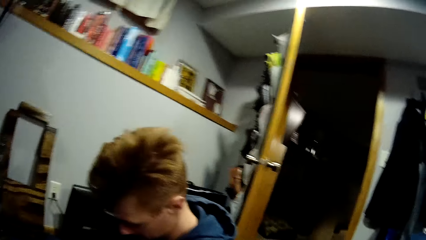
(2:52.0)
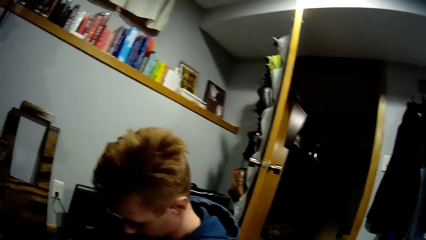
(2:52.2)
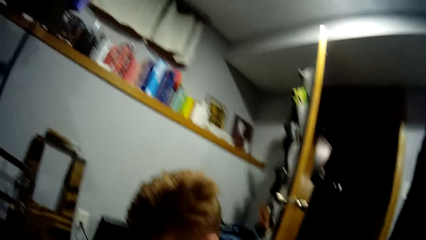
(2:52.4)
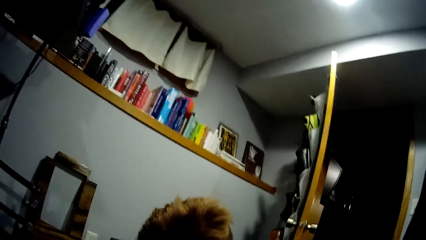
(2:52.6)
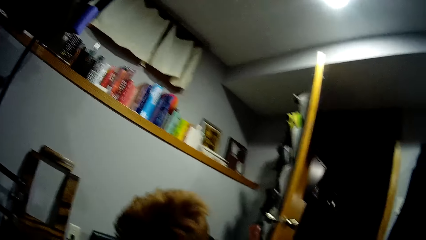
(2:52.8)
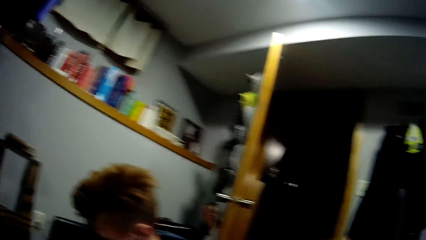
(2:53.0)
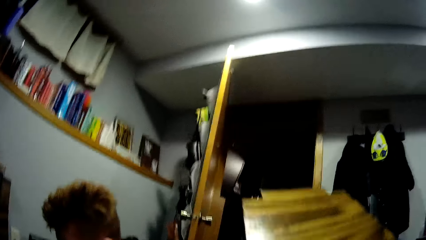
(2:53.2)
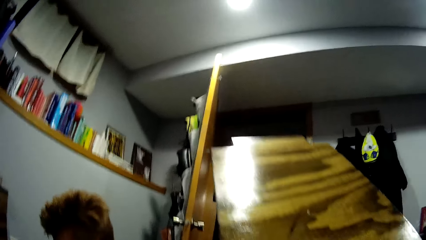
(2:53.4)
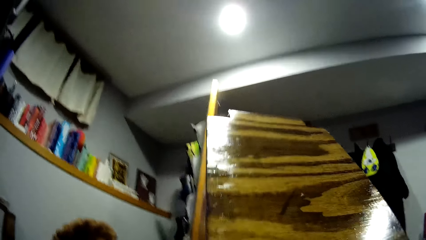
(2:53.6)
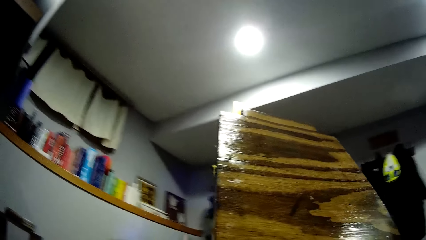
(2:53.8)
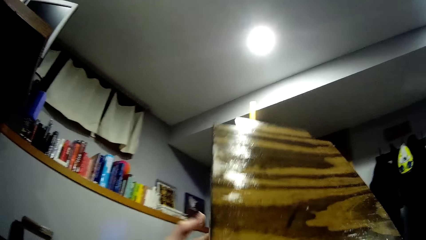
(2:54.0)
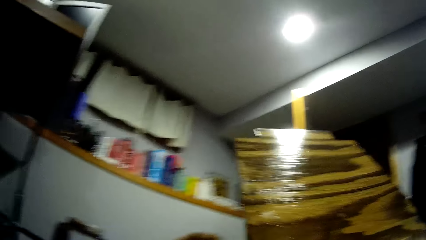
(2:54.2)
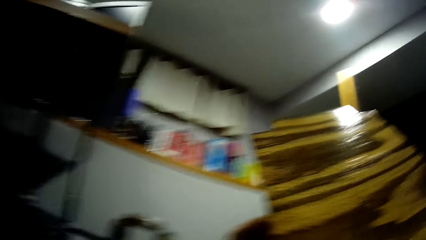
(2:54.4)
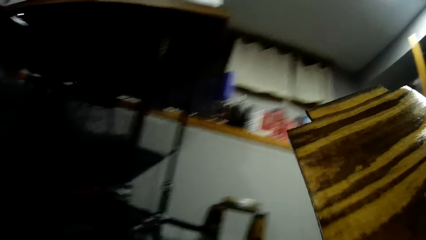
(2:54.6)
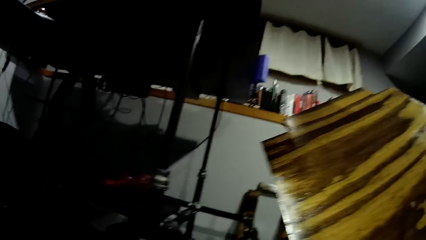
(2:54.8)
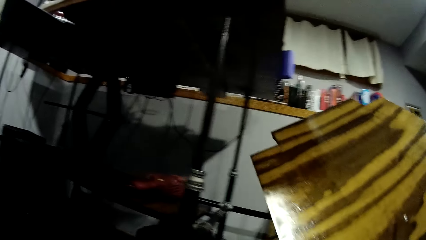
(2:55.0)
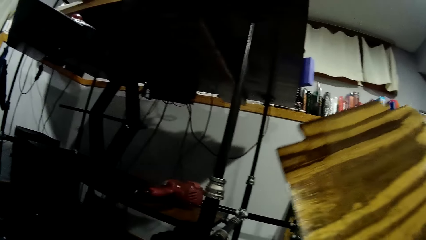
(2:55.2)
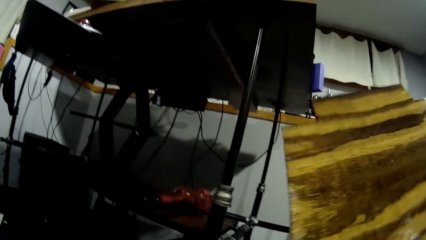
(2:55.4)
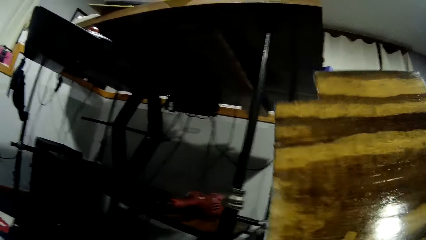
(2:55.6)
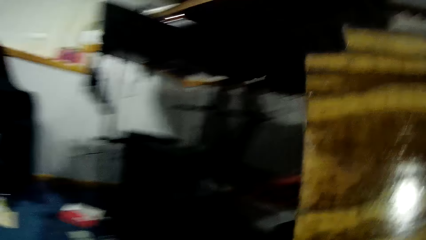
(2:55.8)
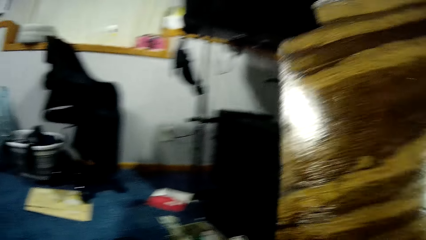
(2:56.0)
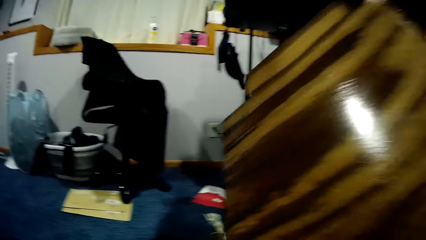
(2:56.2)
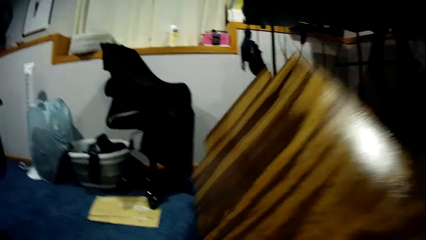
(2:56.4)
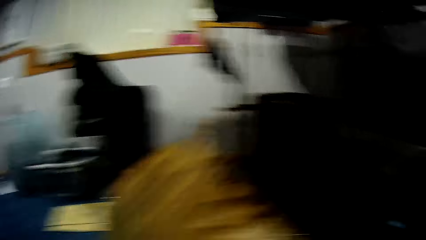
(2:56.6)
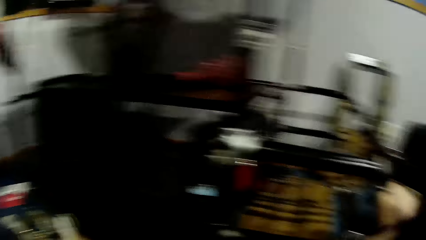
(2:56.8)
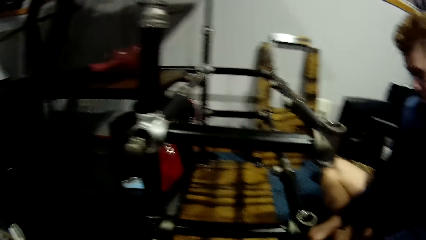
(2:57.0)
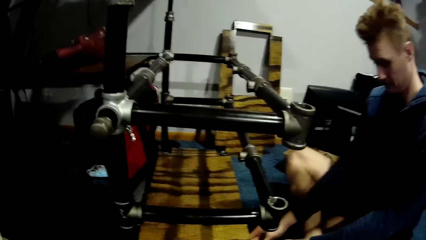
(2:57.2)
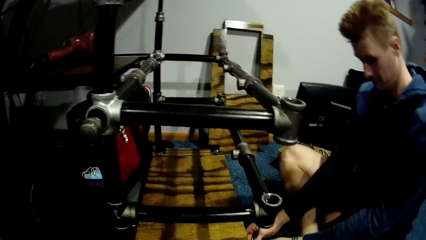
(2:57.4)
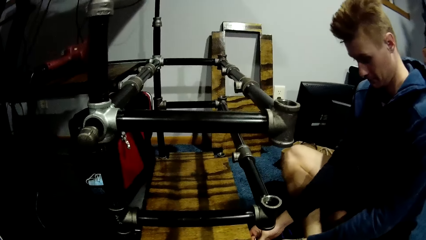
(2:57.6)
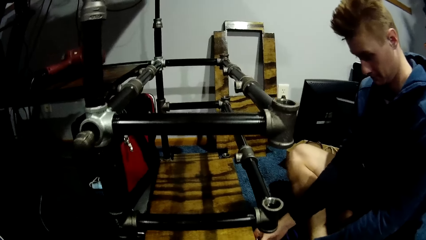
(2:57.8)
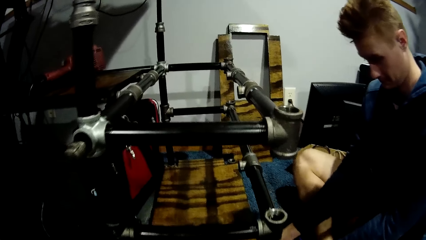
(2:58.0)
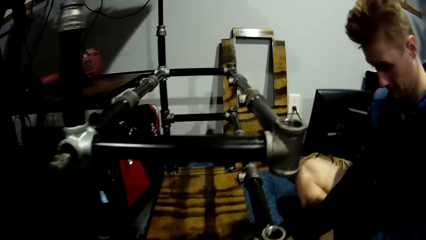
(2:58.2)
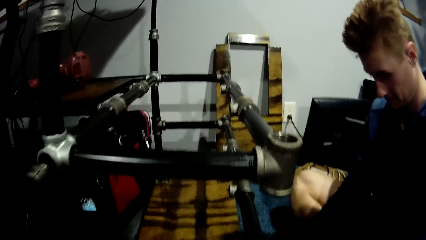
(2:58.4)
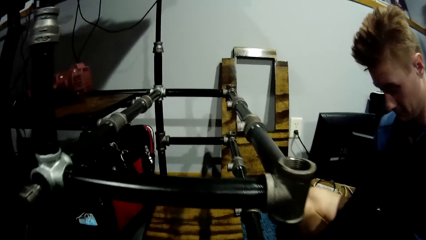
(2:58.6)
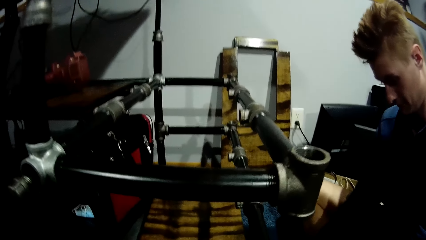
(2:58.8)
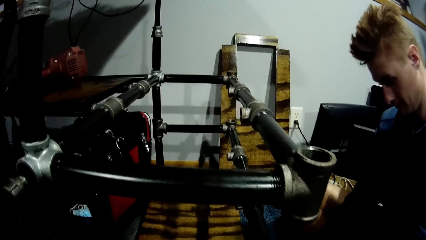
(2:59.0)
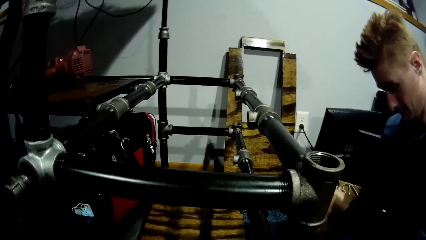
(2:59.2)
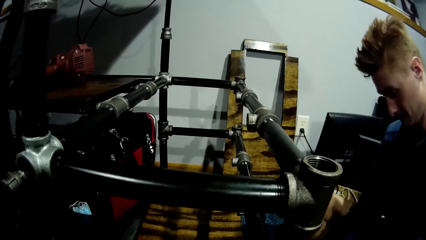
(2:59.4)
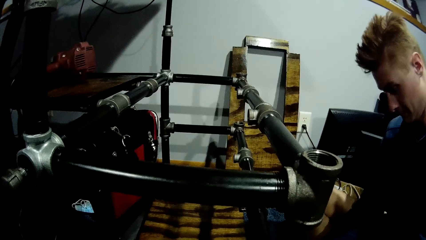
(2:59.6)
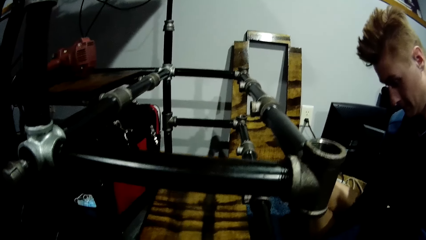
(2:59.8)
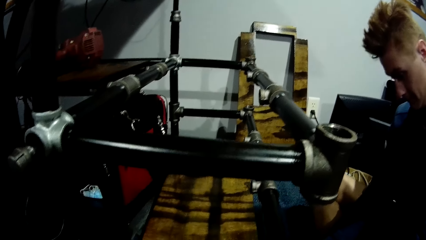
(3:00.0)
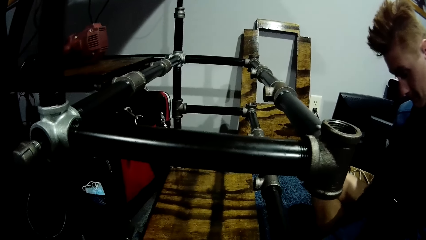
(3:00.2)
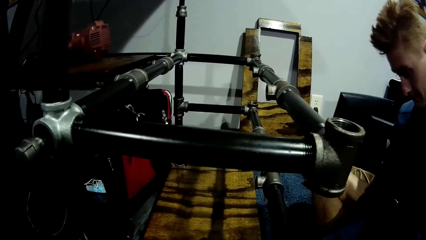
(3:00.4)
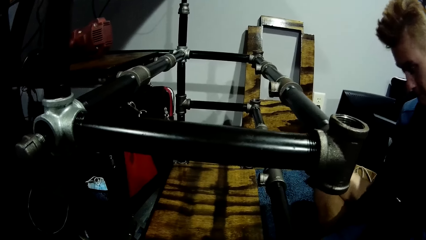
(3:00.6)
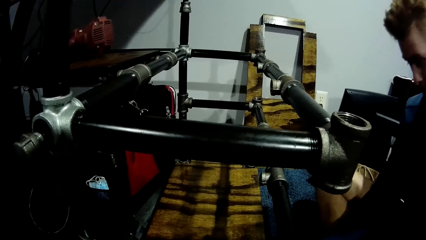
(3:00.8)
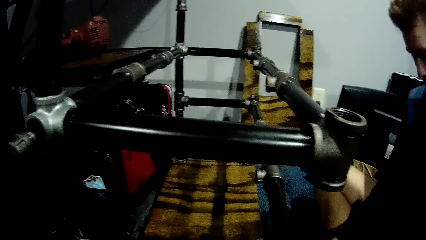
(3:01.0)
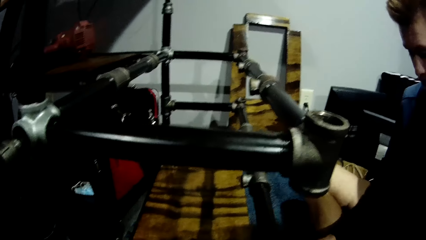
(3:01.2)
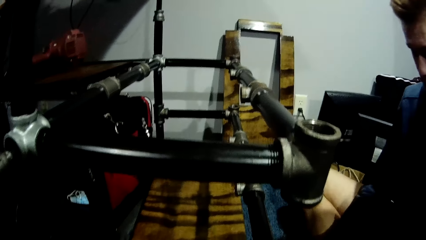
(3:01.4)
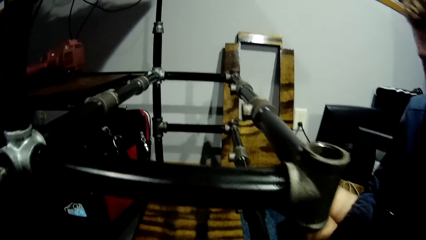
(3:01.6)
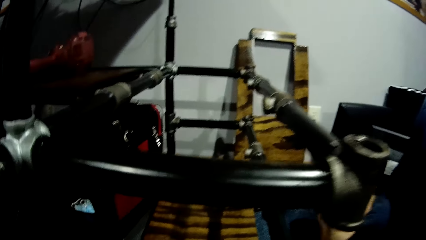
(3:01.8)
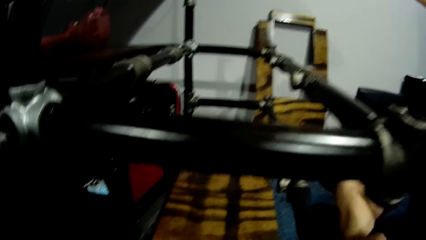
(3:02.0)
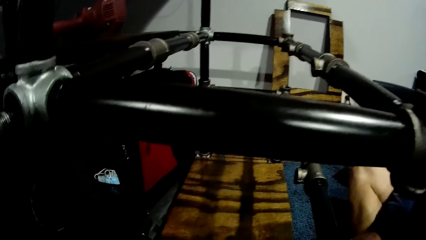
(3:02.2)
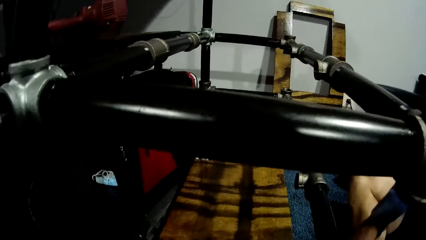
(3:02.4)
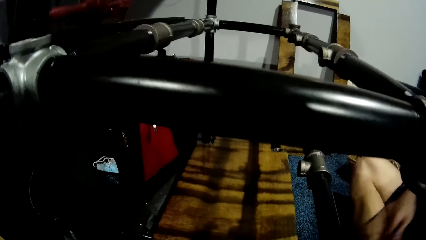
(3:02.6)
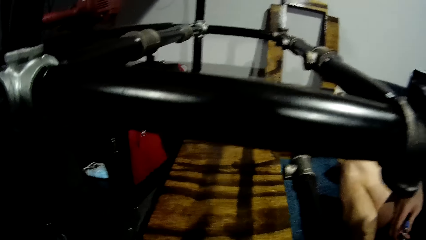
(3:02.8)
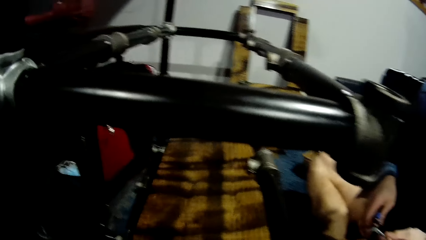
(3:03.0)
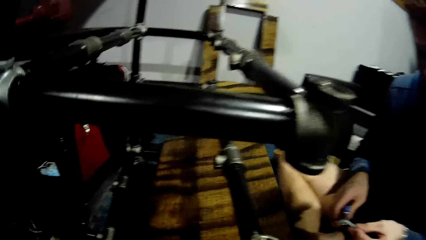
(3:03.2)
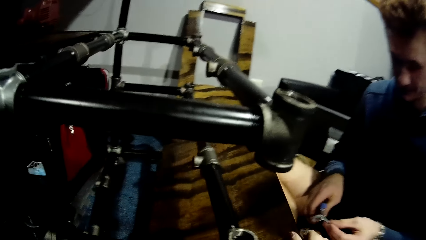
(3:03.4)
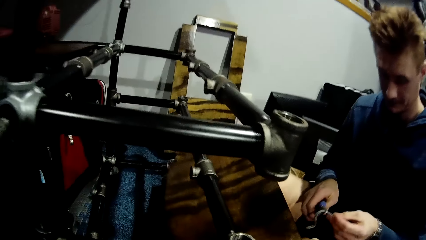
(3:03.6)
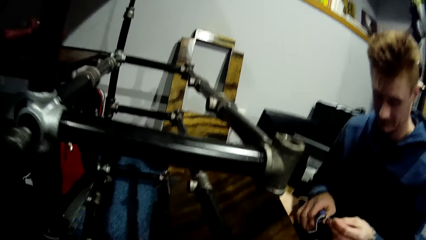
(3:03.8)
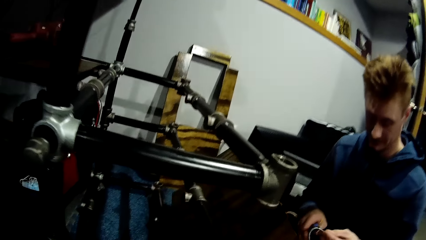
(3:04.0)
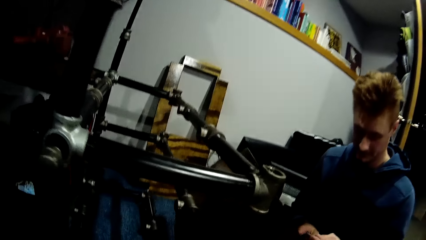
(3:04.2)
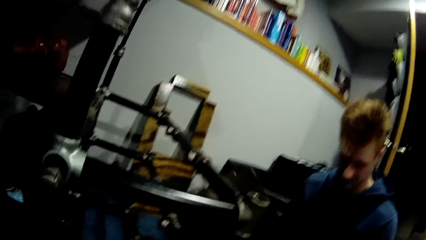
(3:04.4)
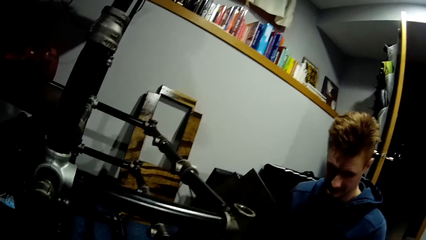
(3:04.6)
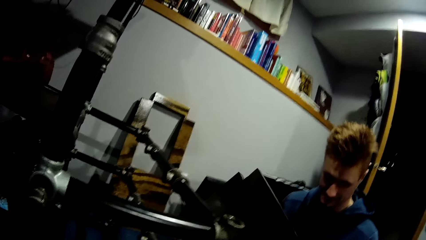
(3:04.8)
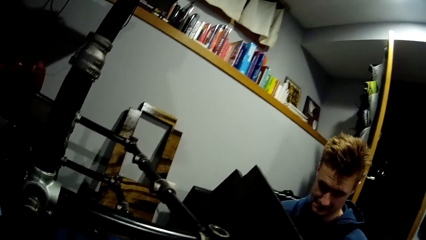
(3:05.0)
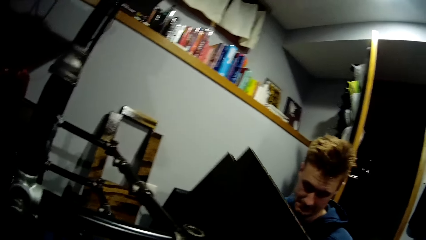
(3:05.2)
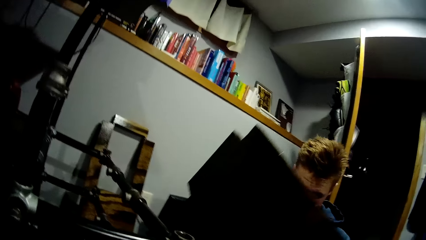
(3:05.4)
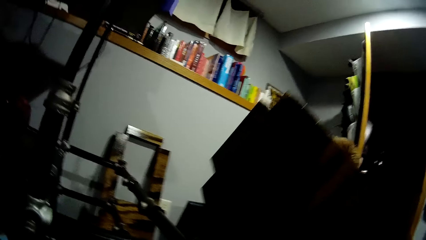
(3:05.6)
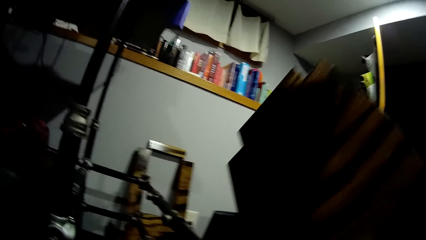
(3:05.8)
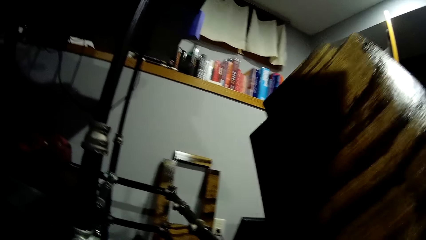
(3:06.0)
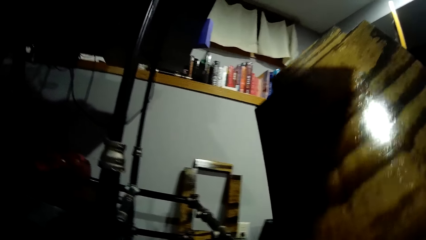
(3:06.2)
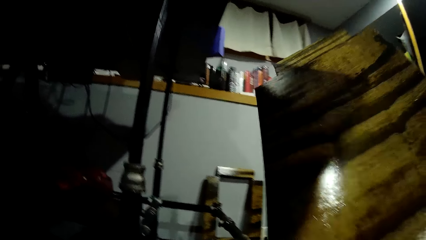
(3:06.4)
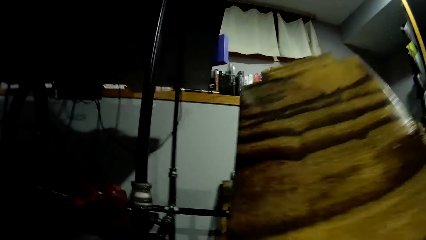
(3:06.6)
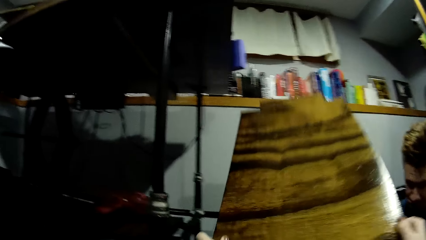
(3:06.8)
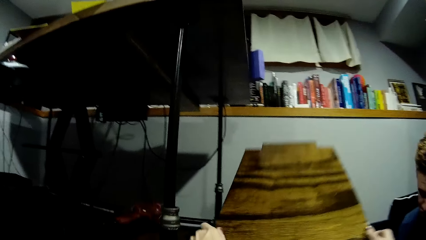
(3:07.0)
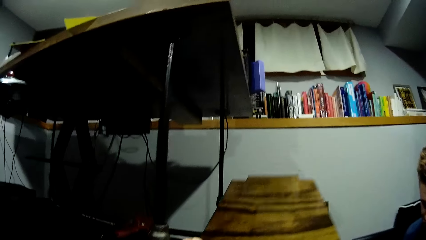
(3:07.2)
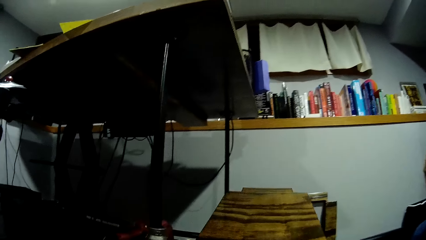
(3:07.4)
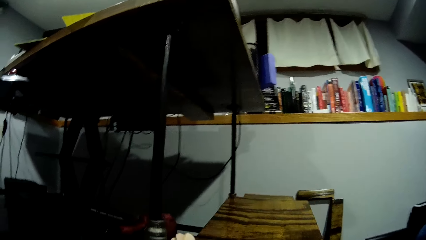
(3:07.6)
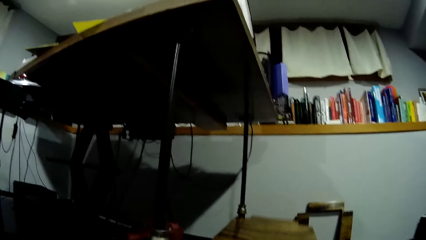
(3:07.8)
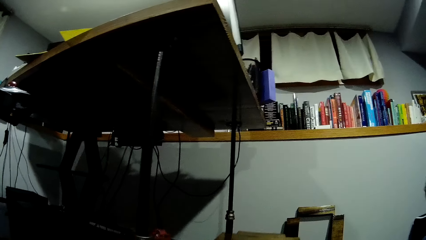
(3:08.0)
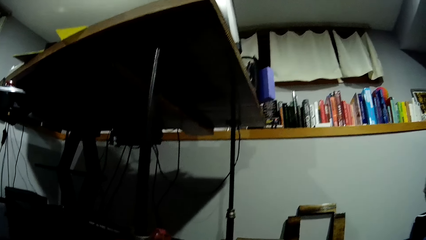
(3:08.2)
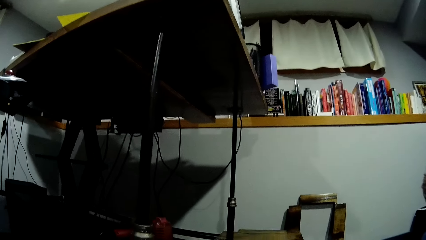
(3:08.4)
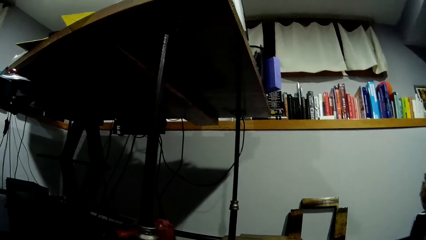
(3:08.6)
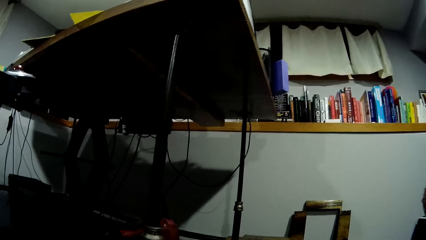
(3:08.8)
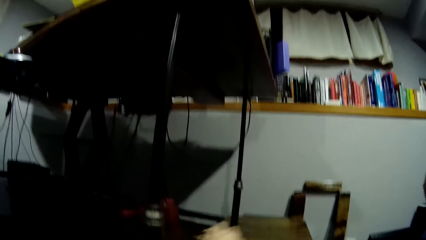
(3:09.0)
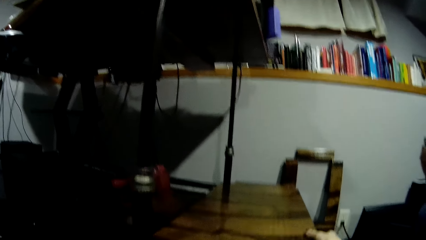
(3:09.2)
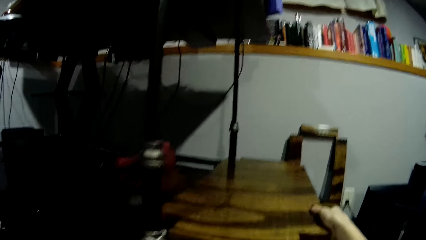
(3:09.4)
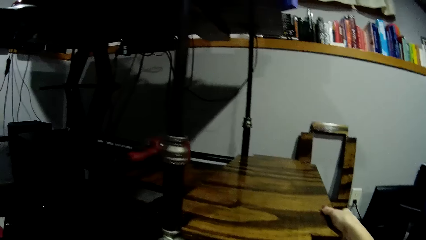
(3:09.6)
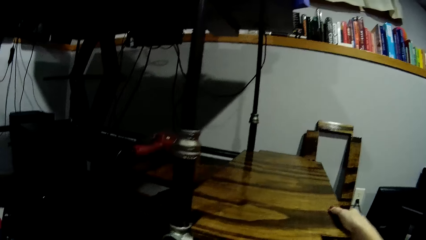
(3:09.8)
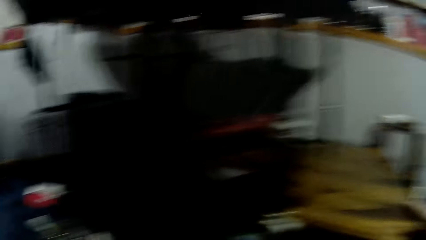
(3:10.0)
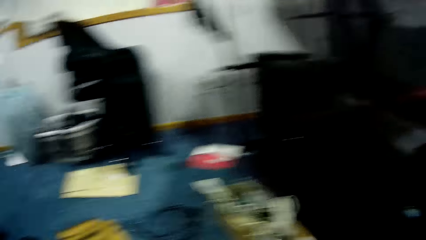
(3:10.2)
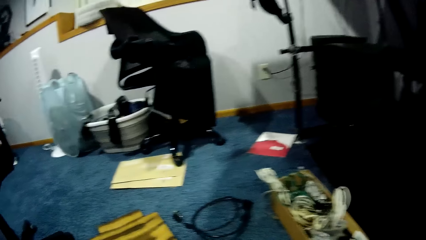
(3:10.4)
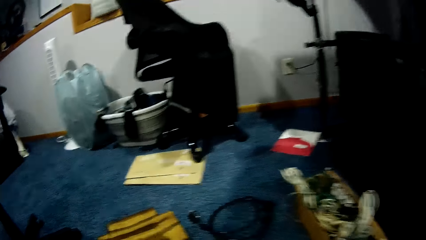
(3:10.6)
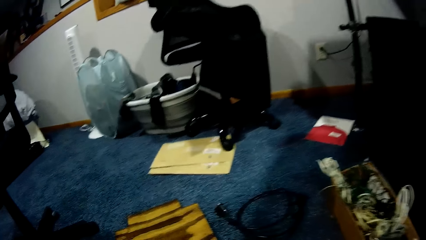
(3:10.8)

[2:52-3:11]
The camera wearer lifts a plank from the floor with both hands. They carry the board. They place the plank on the floor with both hands. They interact with a man. They lift the wood on the car lift with both hands. The man repairs something. The camera wearer drops the board. They place the wood on the car lift.
